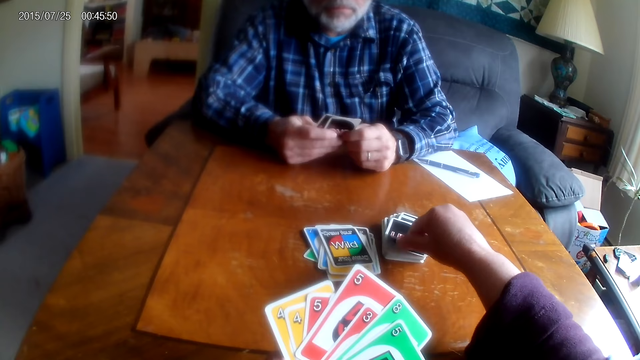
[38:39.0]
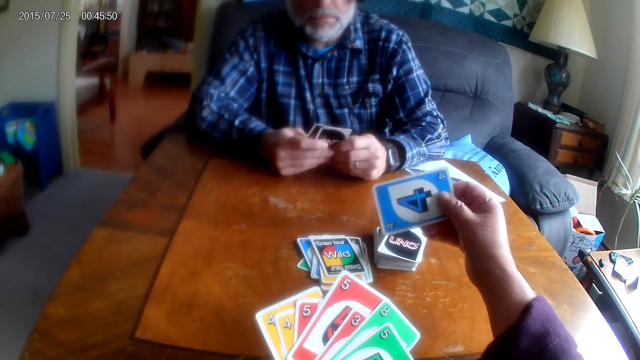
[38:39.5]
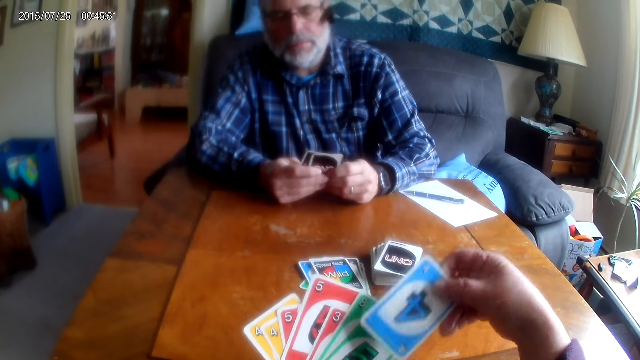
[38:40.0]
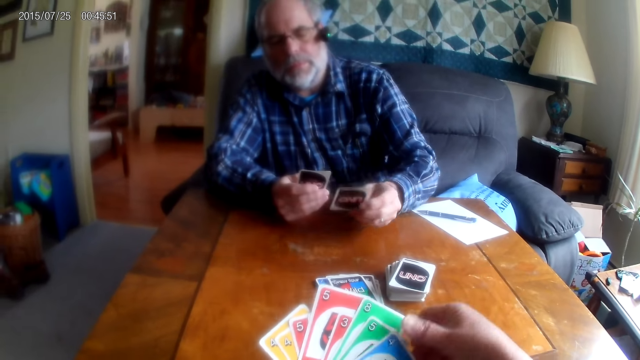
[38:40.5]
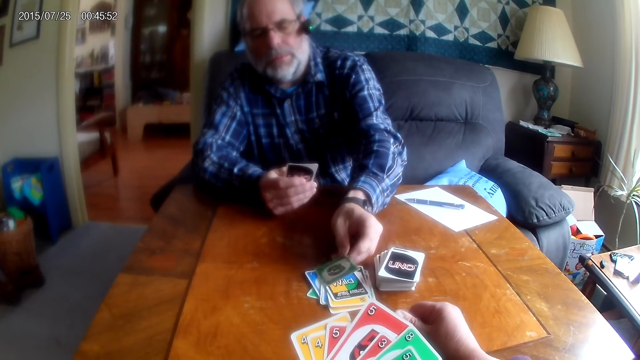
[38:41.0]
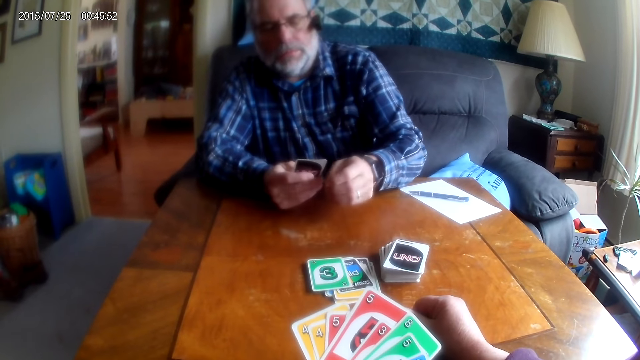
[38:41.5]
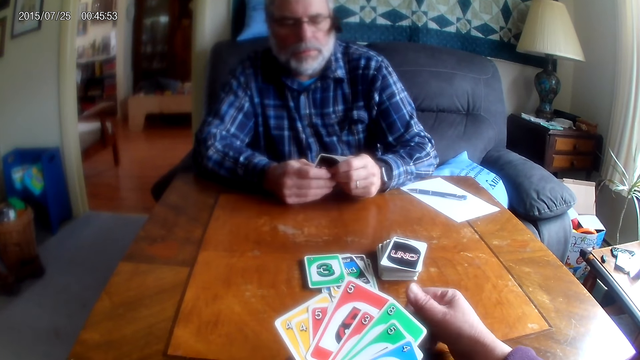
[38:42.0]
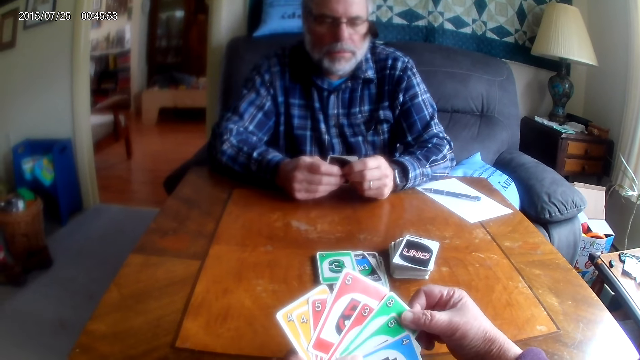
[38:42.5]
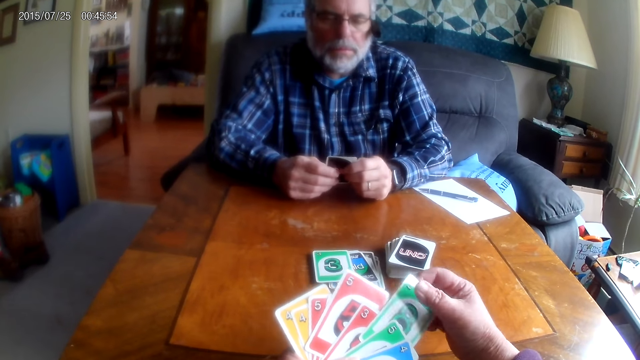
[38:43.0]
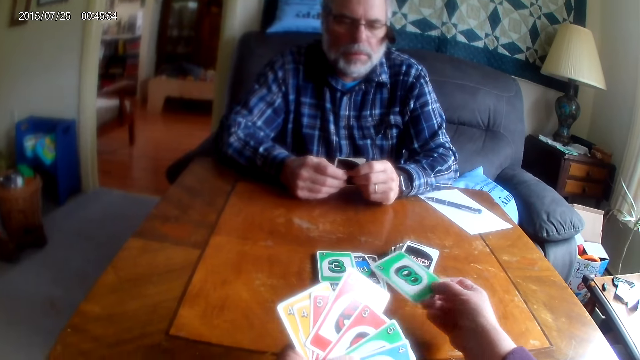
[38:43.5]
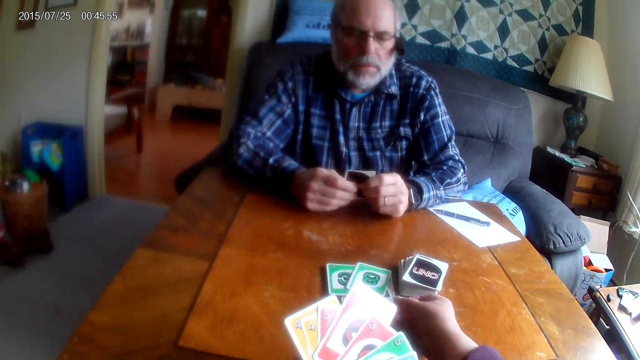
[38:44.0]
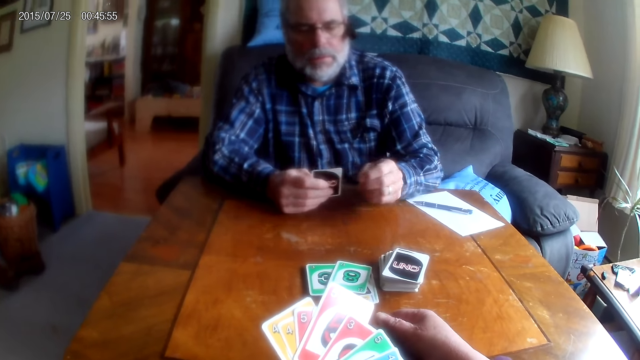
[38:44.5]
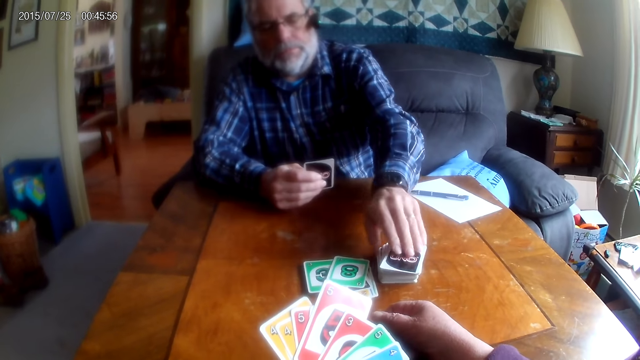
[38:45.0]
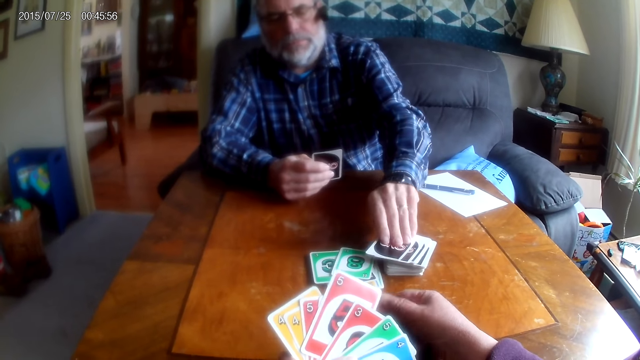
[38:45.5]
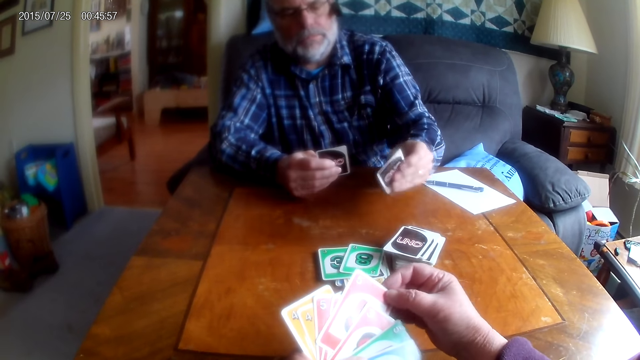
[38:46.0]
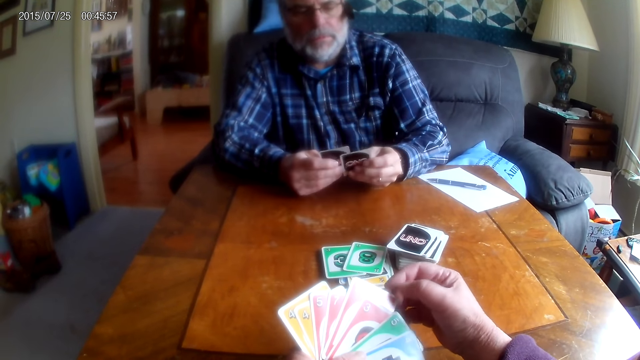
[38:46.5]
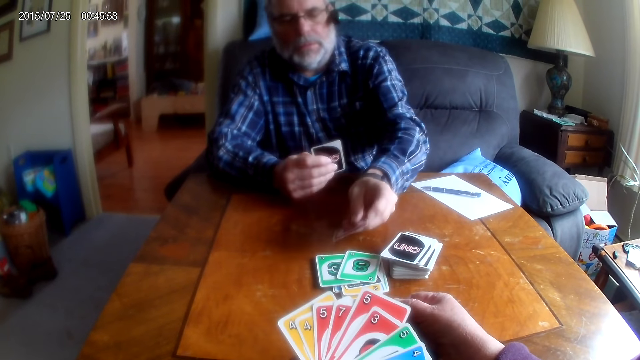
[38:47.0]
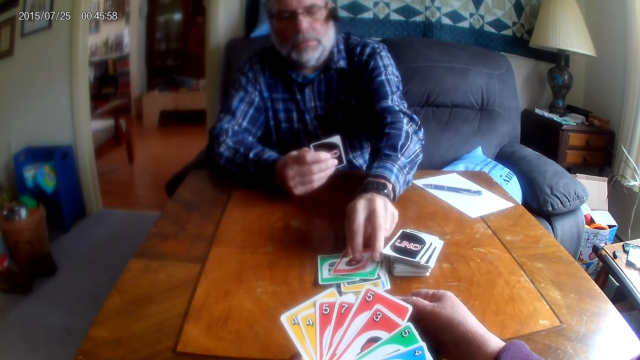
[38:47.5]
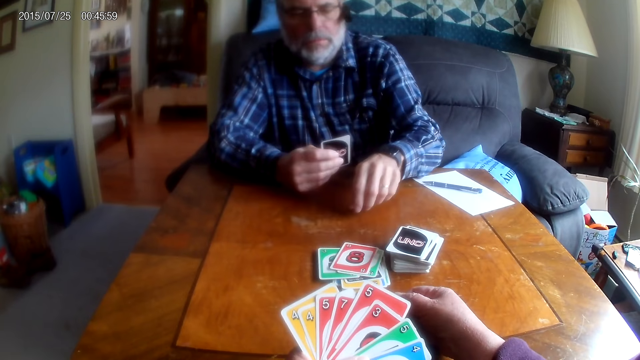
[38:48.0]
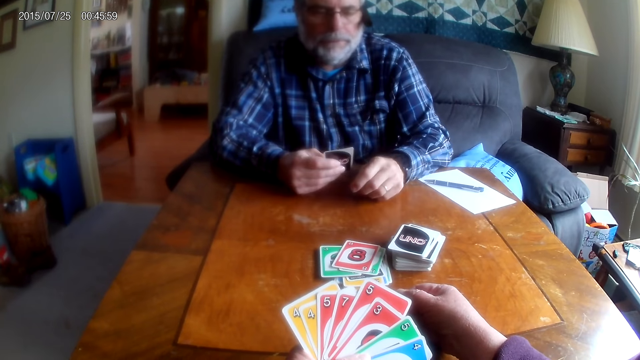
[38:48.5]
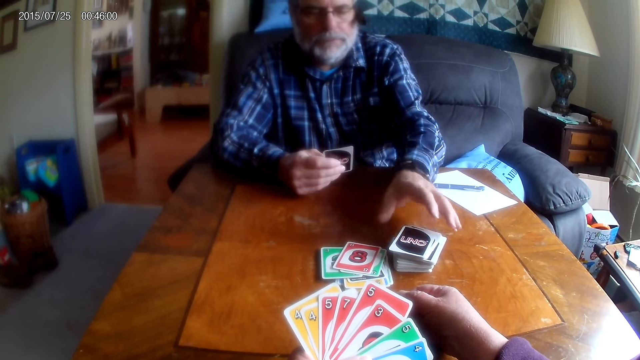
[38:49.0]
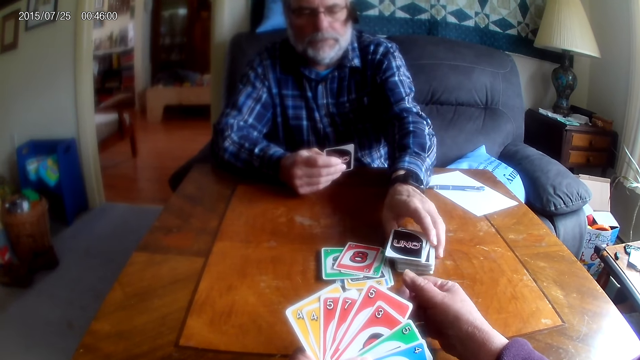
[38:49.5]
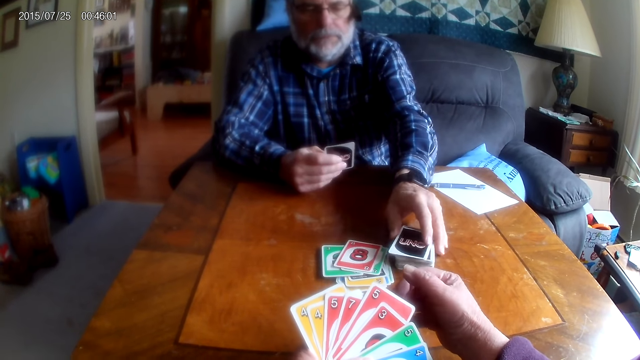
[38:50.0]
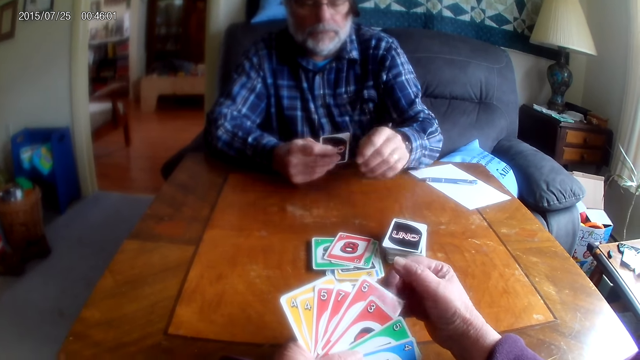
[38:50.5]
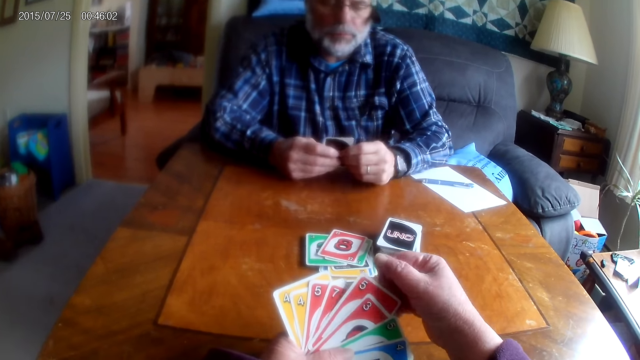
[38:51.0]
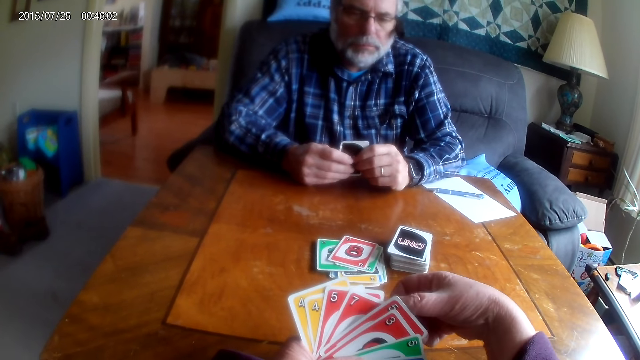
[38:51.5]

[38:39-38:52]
A man places a card on the table. The camera wearer places a card on the table. The man picks a card from the table. The man places a card on the table and touches the cards on the table.

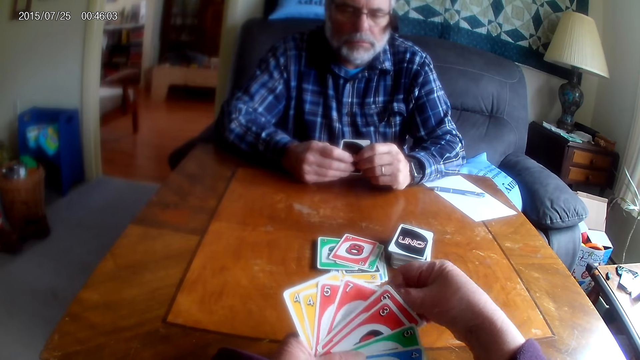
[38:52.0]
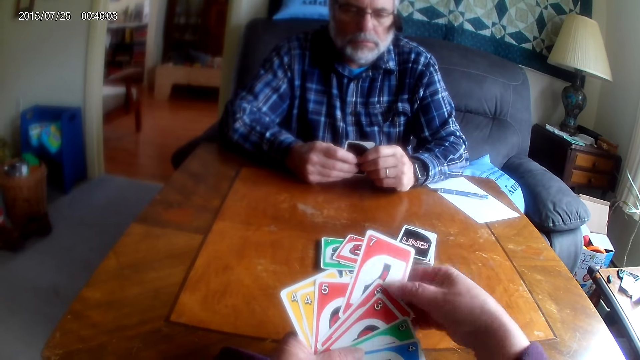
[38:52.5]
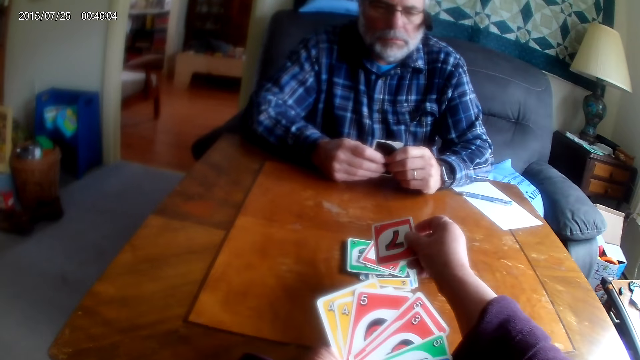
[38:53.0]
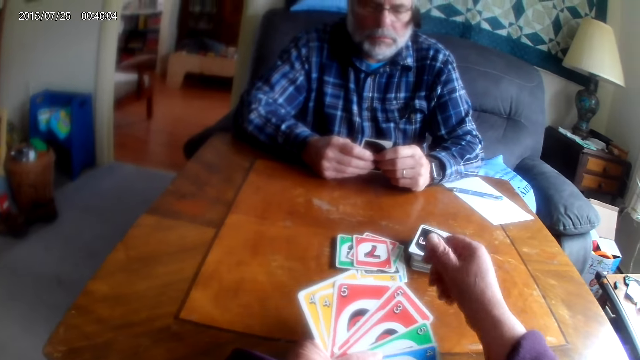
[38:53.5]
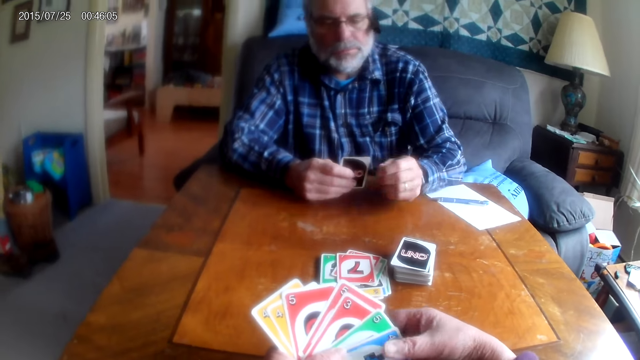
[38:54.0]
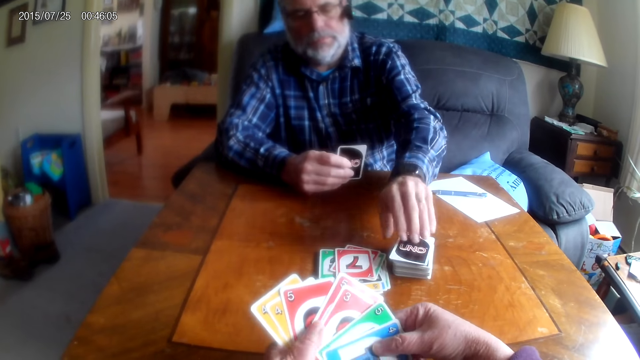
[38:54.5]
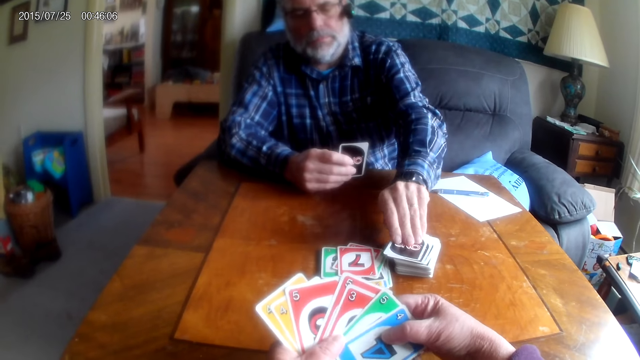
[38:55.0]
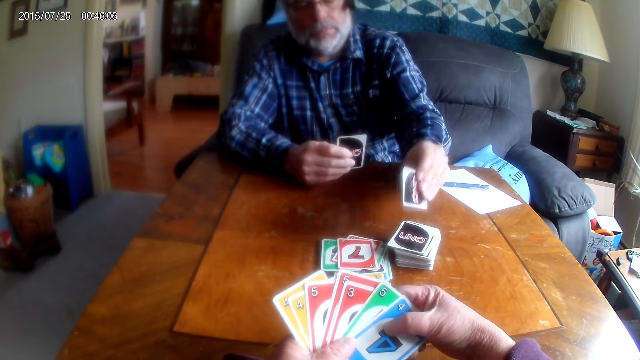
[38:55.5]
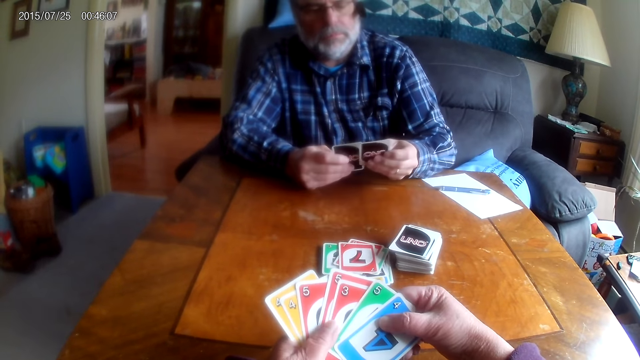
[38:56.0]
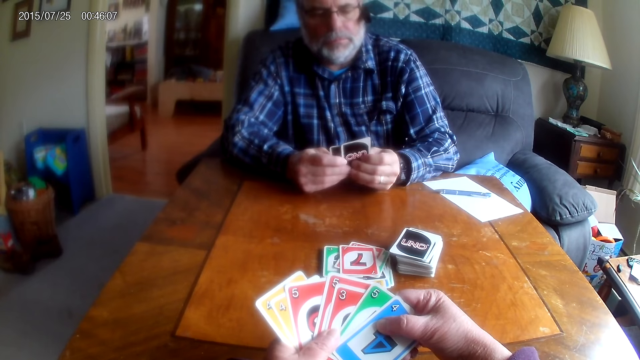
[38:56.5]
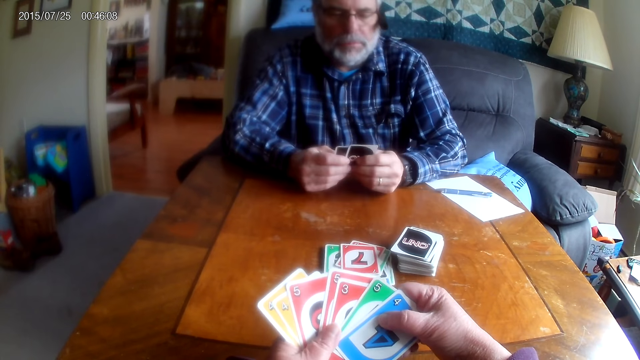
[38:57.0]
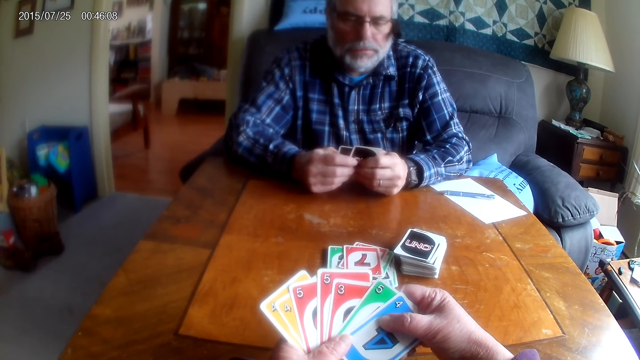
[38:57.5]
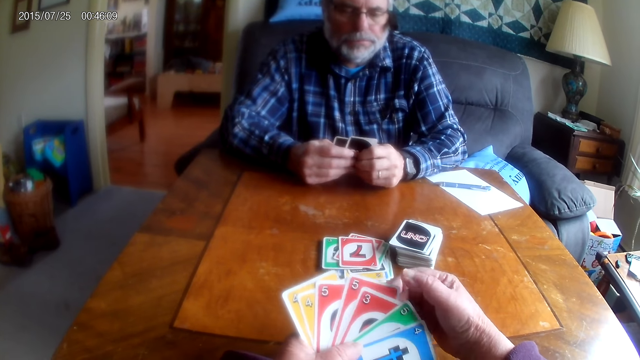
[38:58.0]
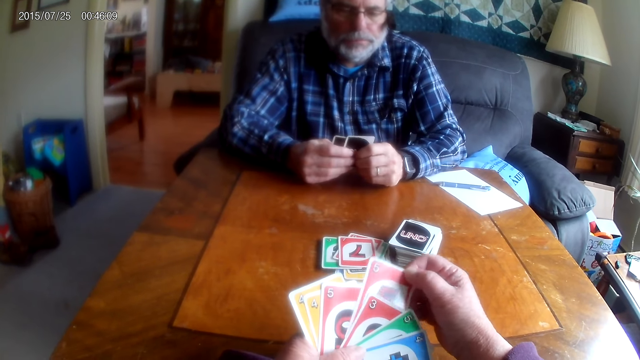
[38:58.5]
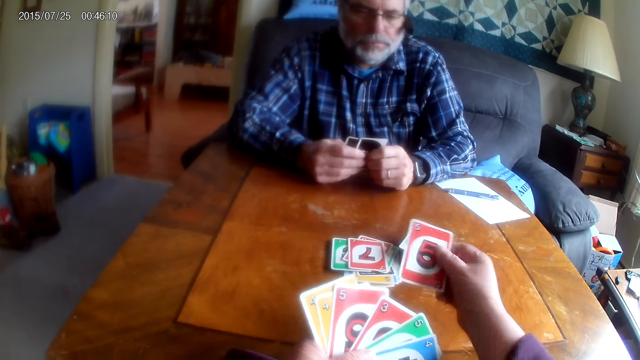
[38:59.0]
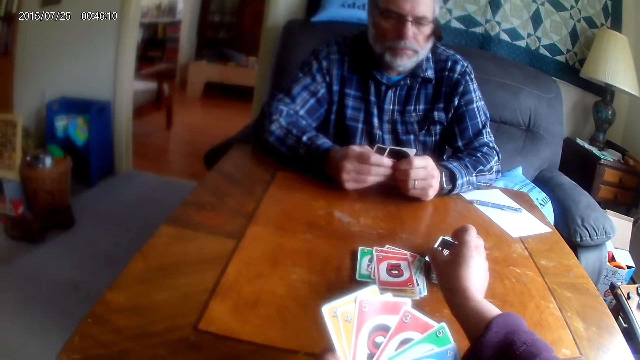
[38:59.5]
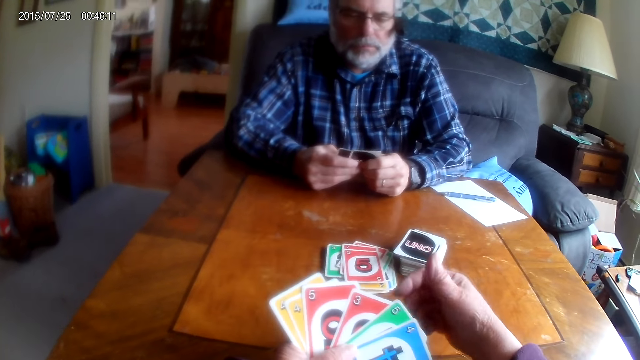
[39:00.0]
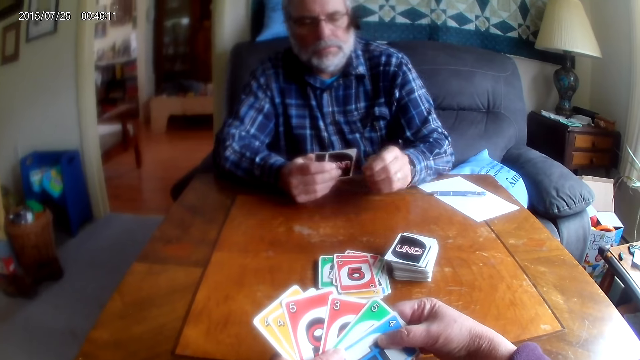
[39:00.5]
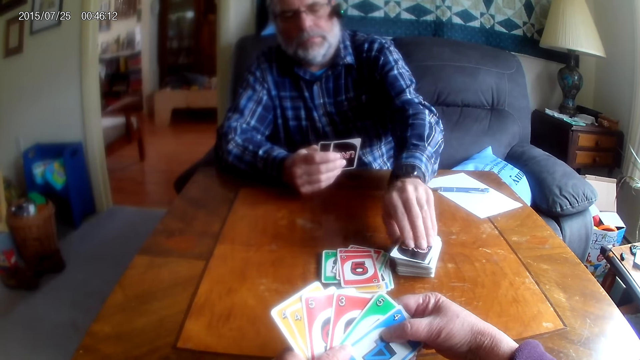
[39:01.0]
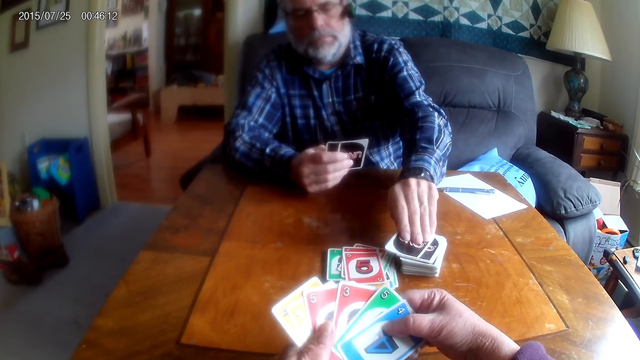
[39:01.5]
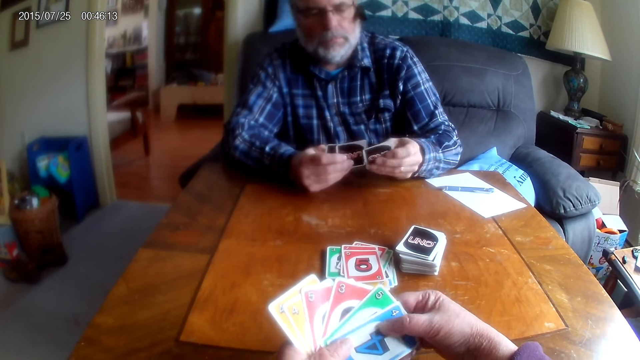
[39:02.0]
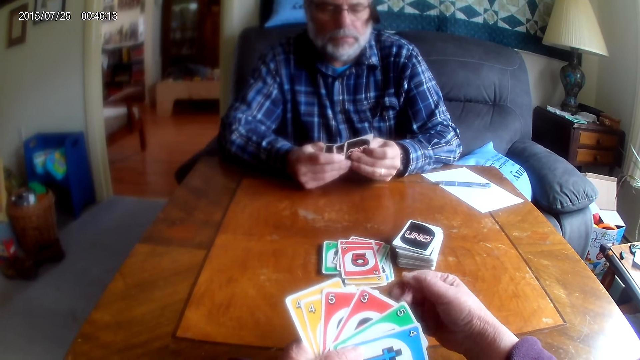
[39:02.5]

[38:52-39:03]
The camera wearer places a card on the table. A man picks a card from the table. The camera wearer places a card on the table. They pick a card from the table.
